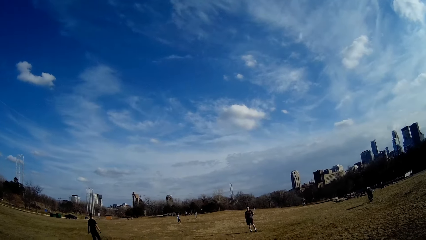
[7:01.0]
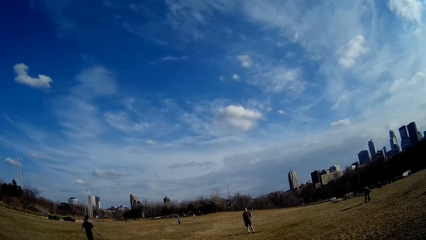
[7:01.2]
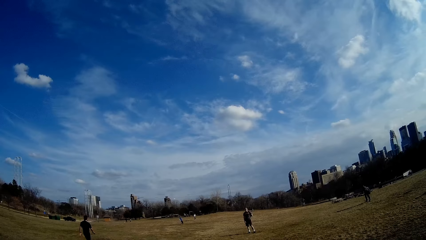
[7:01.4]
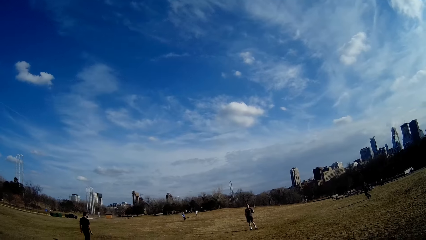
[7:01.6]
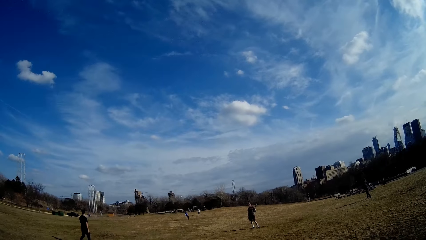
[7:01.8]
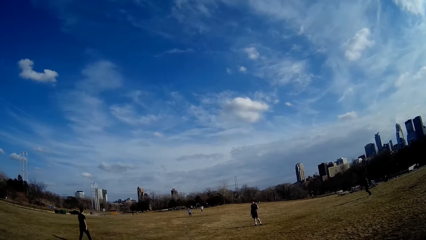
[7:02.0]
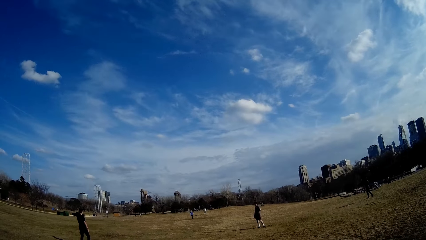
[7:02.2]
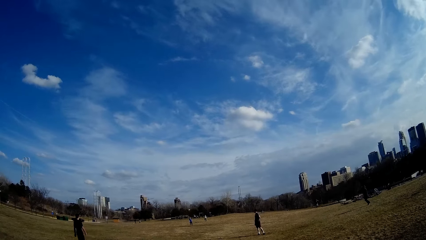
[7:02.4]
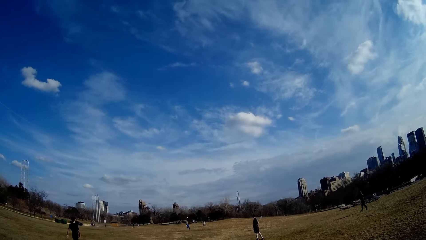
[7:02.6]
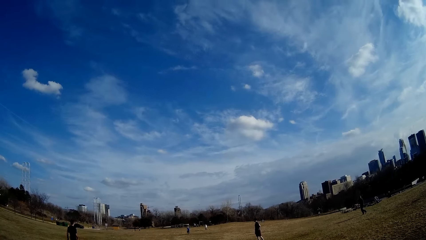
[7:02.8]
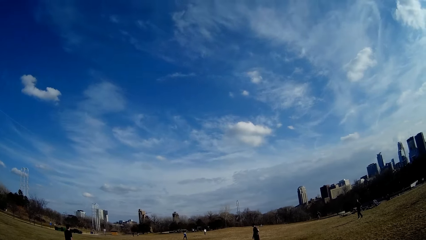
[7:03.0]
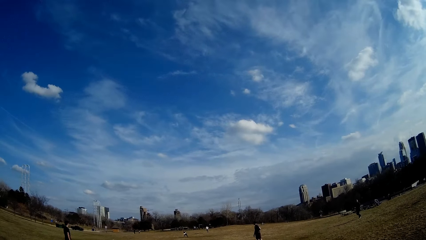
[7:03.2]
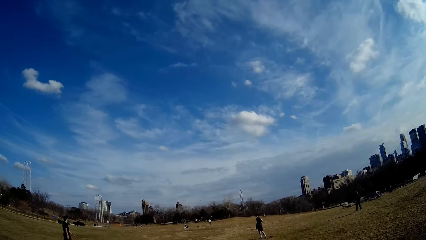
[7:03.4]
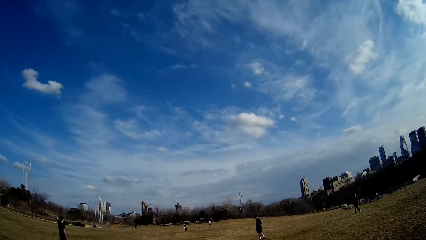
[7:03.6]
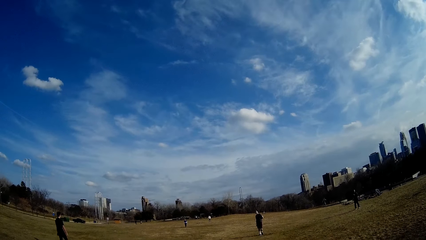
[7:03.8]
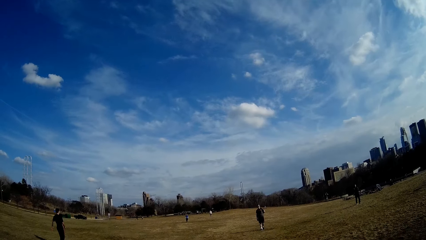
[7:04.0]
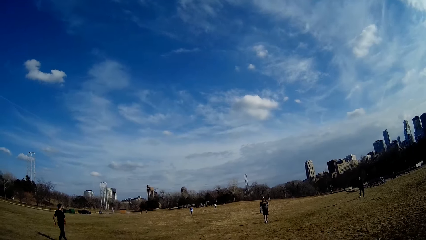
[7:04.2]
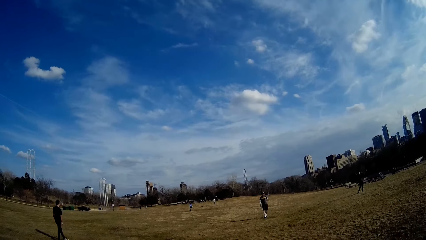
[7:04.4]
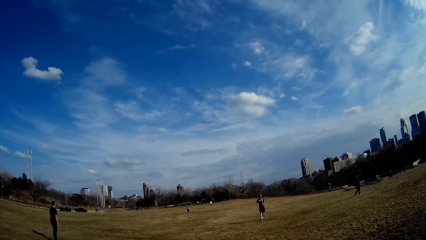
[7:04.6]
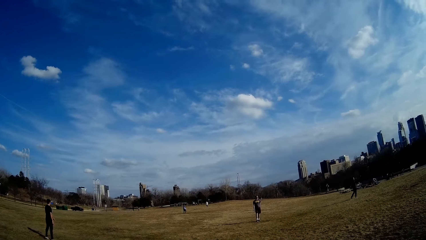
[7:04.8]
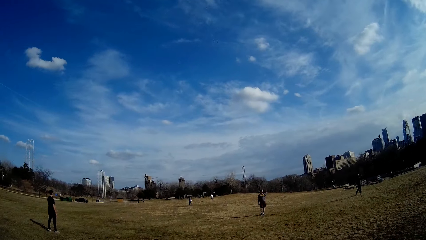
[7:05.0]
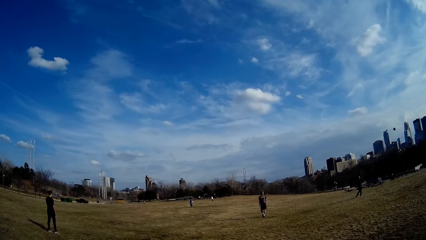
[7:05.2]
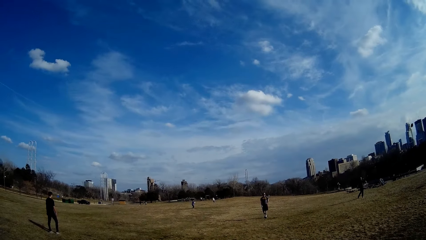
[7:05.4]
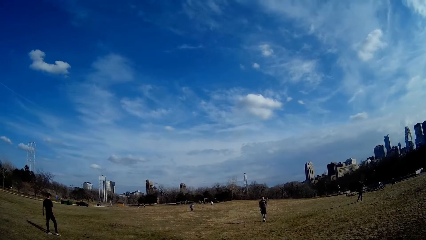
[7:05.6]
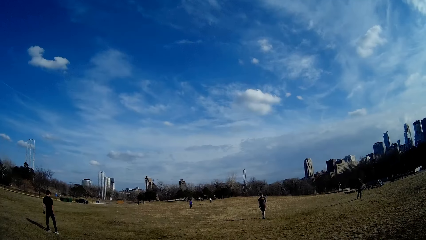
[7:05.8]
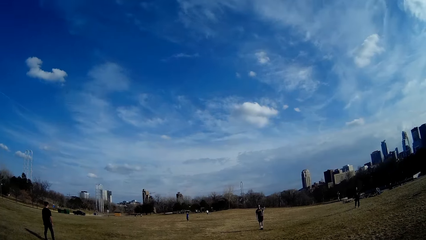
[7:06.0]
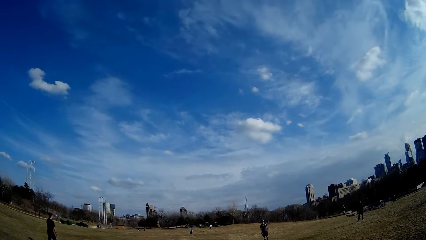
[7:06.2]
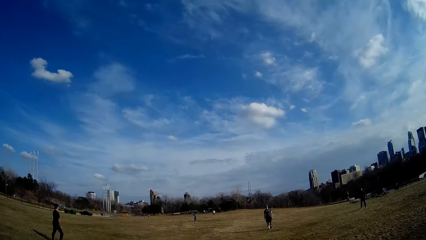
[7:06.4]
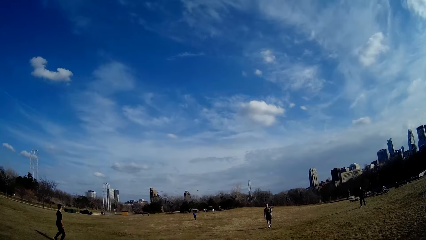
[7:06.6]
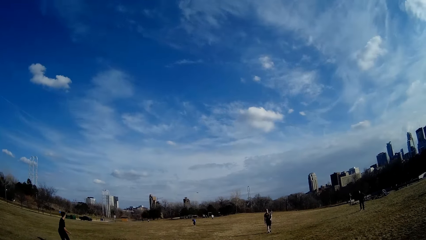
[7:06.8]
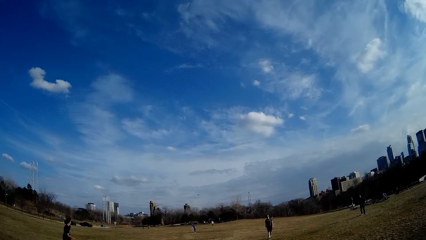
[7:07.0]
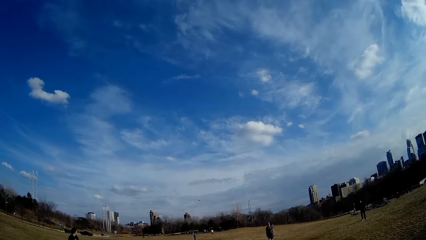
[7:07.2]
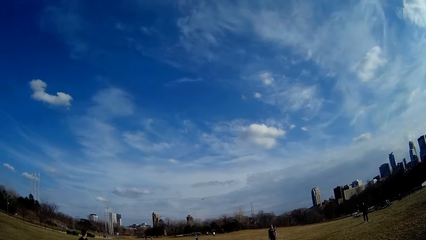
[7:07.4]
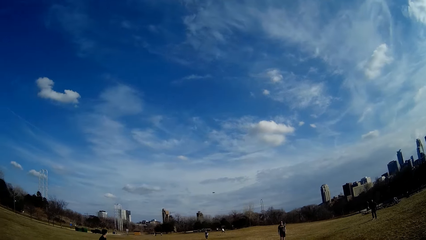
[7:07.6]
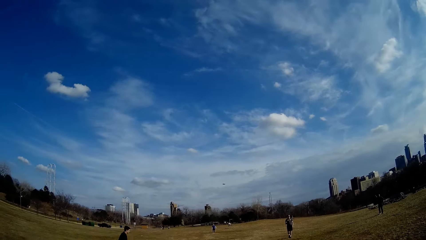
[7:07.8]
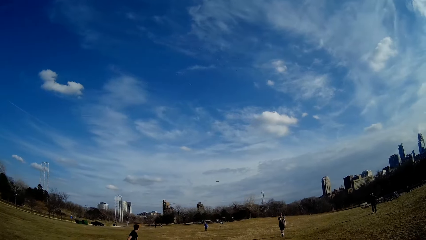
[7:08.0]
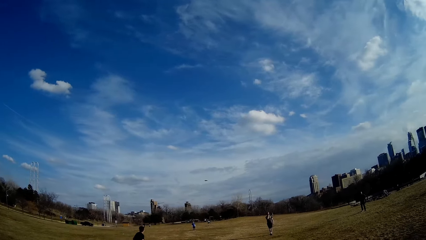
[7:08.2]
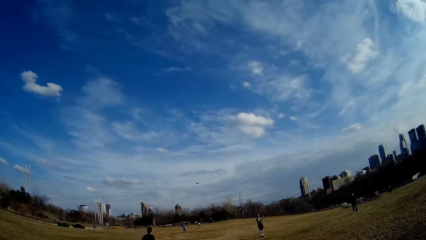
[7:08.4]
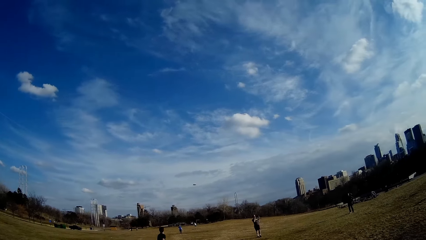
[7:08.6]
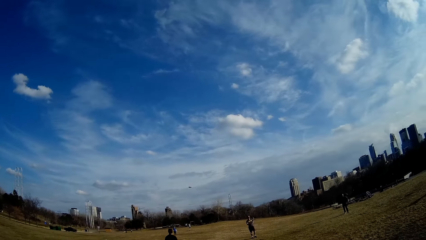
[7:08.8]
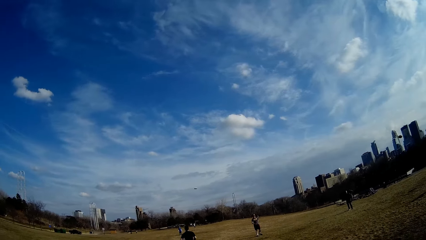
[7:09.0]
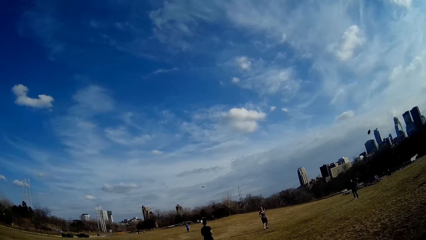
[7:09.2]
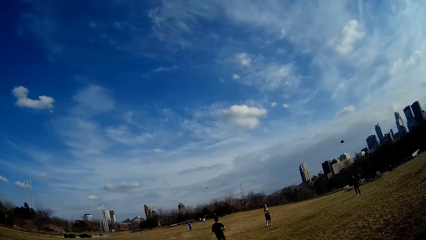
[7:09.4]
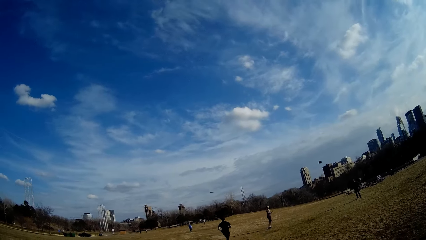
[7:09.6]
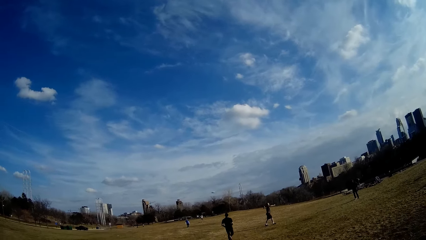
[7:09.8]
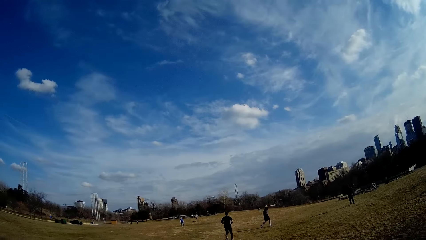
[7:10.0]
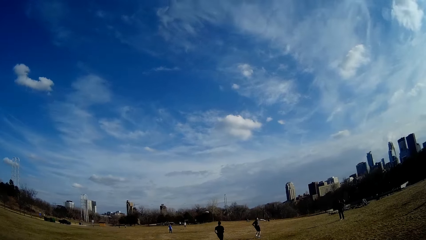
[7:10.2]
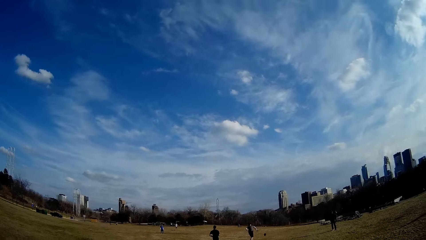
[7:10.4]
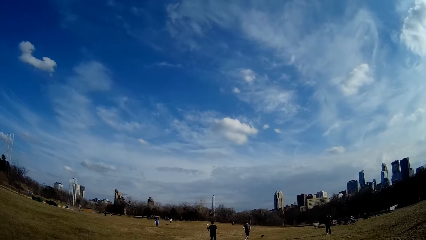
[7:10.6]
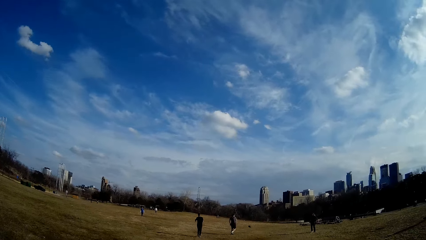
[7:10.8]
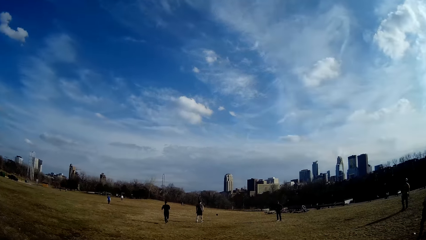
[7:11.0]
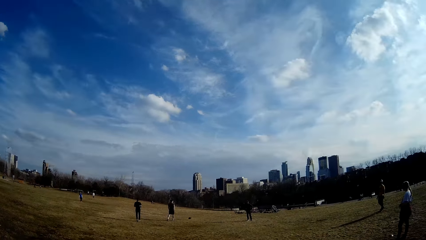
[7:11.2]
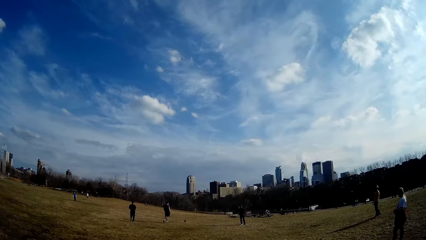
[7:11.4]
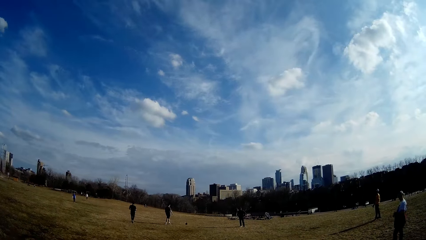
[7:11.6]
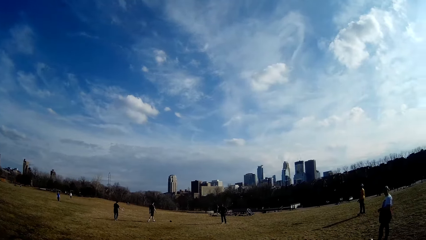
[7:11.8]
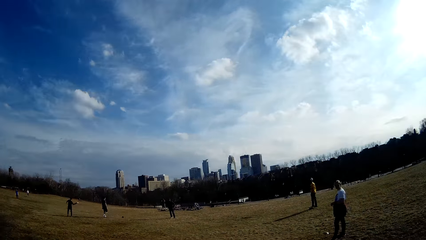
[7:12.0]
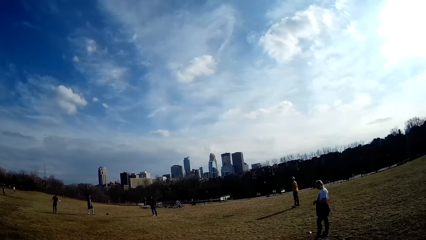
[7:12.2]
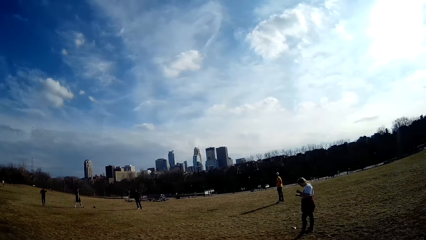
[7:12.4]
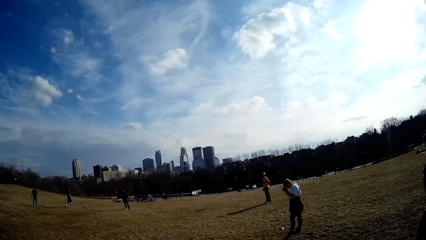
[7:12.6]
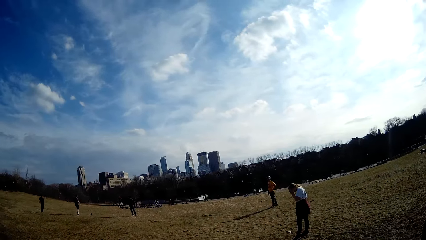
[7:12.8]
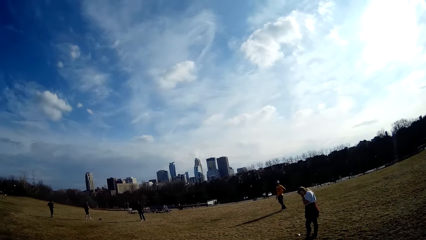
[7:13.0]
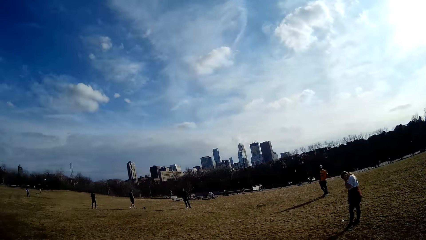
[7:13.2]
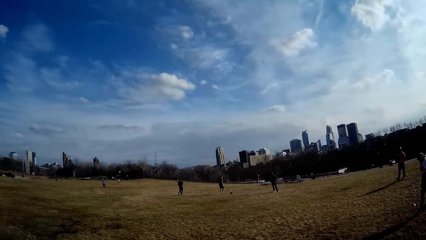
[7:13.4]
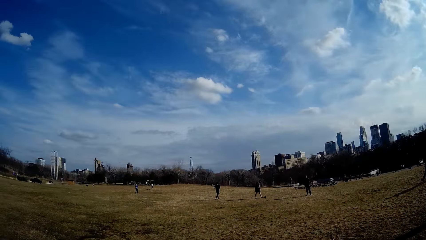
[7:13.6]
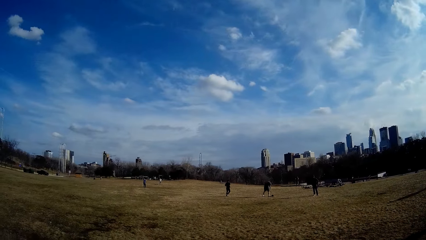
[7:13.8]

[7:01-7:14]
A man picks up the ball from the ground. Another man catches the flying disc. The camera wearer plays handball on the playground with six persons. A third man catches the flying disc with both hands and throws the flying disc.

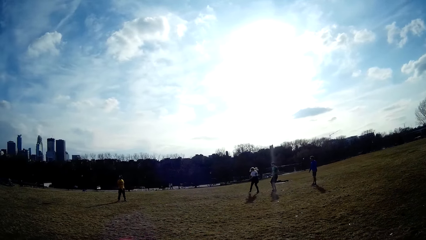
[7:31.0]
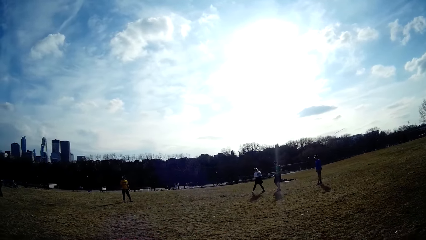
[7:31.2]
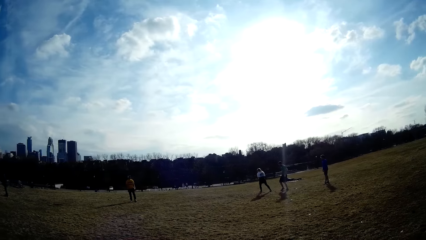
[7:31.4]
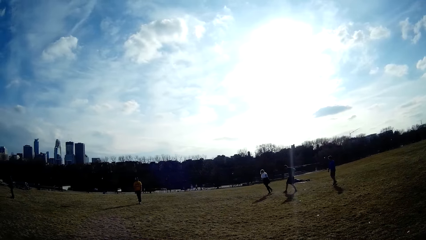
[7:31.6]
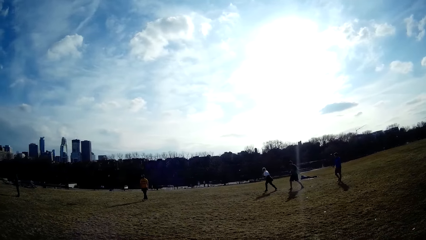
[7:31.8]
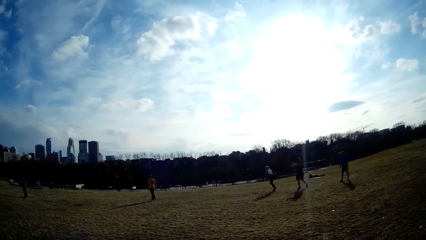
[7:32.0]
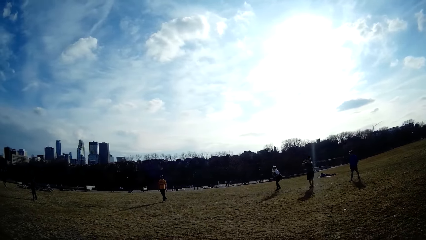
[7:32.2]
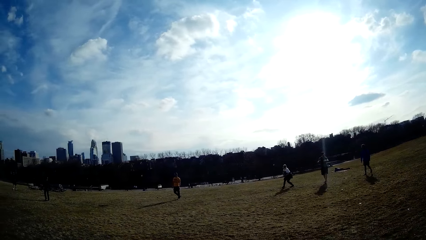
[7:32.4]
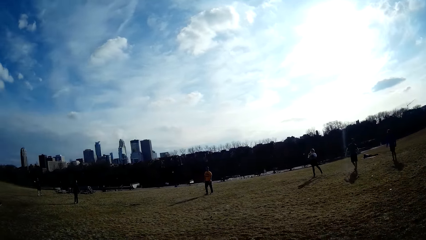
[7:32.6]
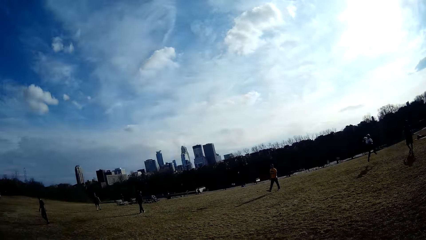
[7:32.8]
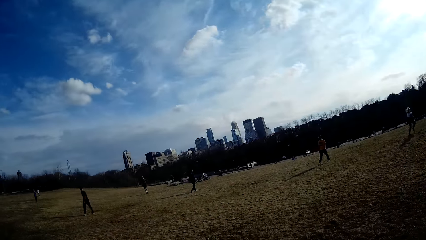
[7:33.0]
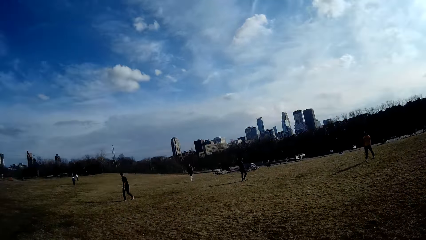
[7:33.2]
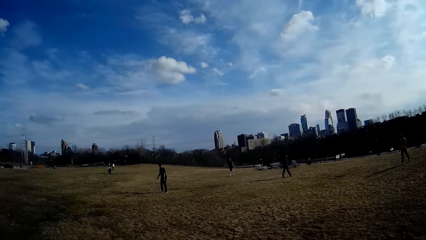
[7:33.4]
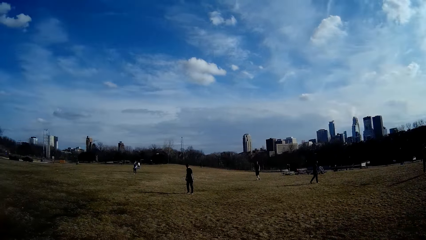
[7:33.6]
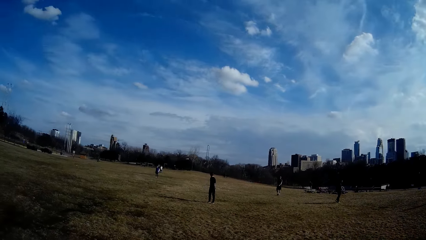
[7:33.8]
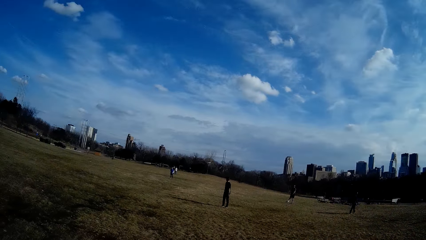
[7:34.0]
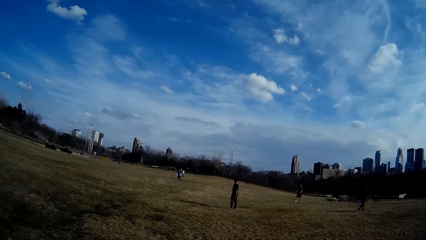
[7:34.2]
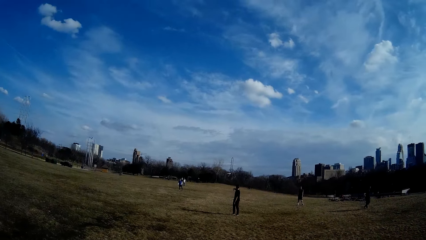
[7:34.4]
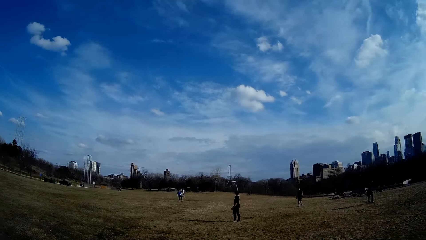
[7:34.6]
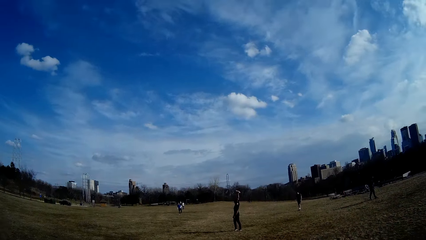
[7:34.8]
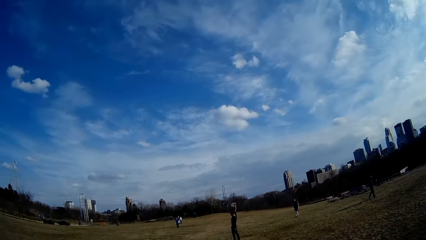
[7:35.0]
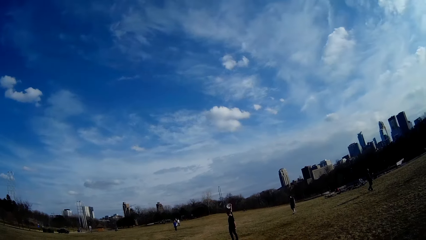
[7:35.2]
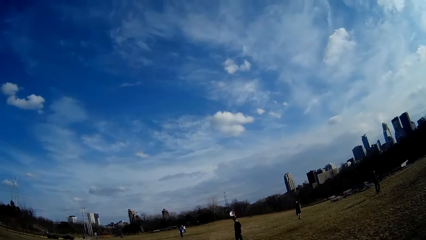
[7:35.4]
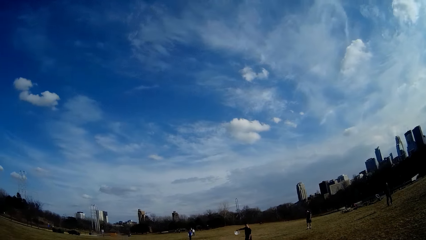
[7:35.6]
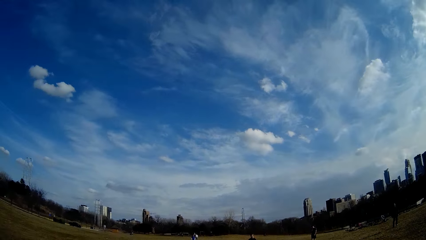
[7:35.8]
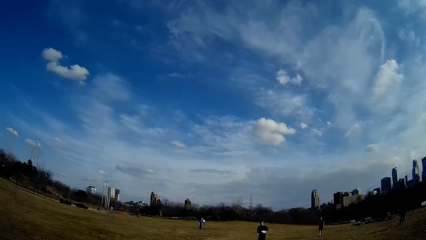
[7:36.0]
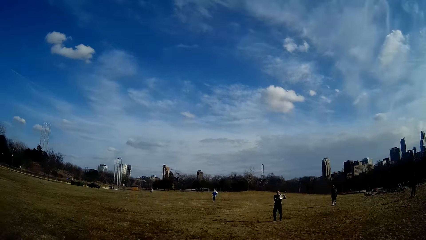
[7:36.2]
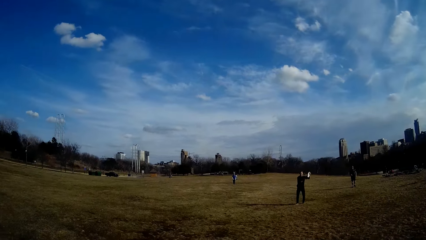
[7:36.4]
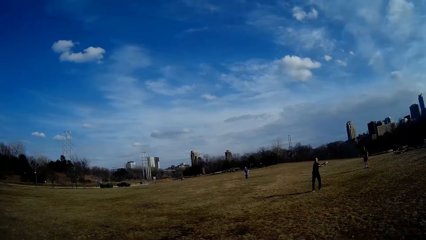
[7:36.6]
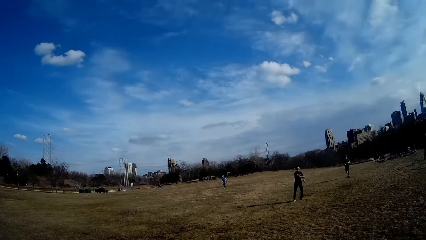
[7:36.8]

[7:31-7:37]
A woman catches the ball with both hands. A man catches the flying disc.
